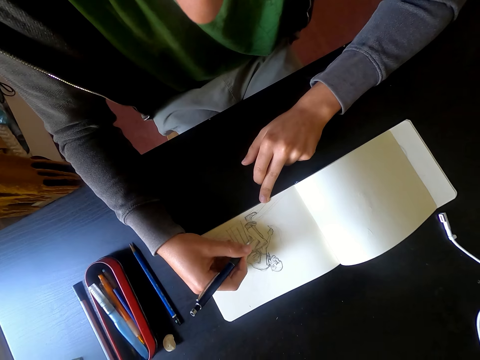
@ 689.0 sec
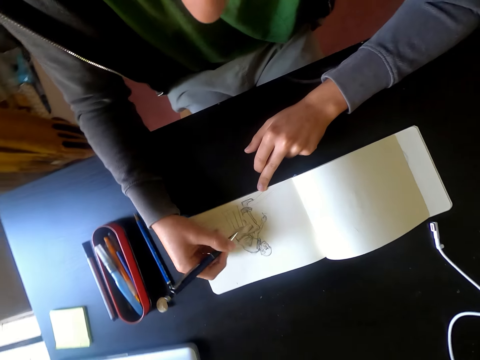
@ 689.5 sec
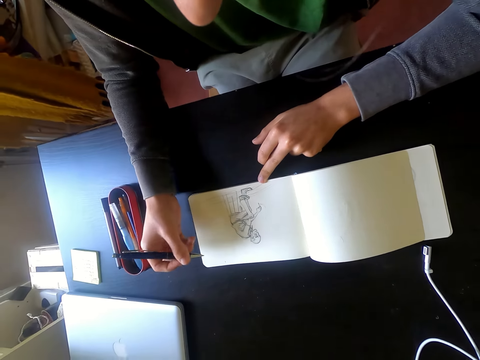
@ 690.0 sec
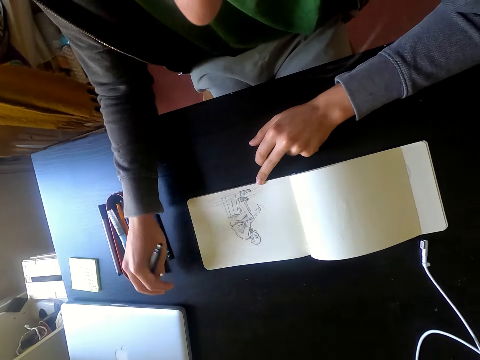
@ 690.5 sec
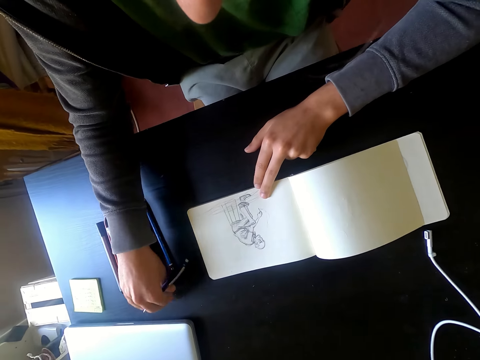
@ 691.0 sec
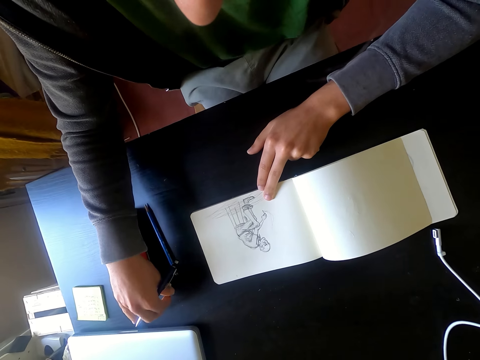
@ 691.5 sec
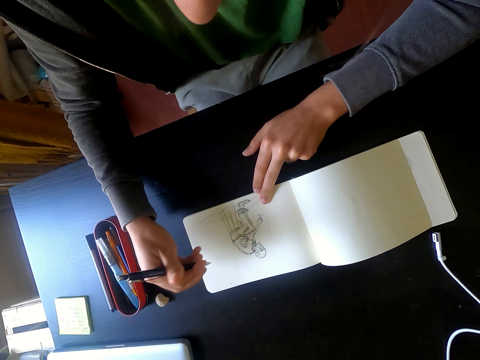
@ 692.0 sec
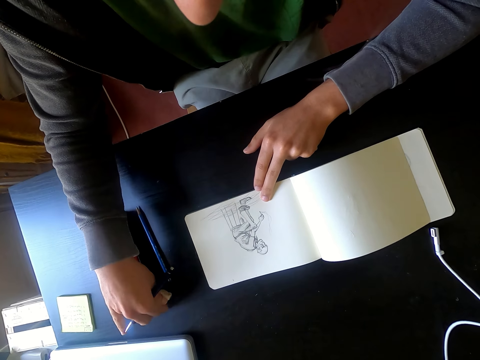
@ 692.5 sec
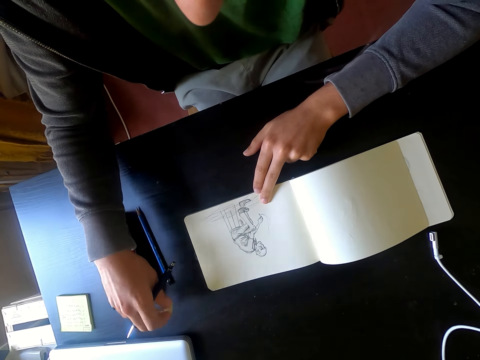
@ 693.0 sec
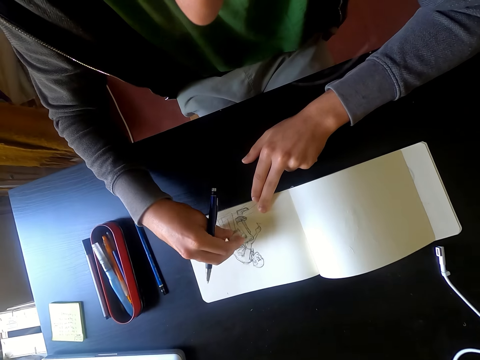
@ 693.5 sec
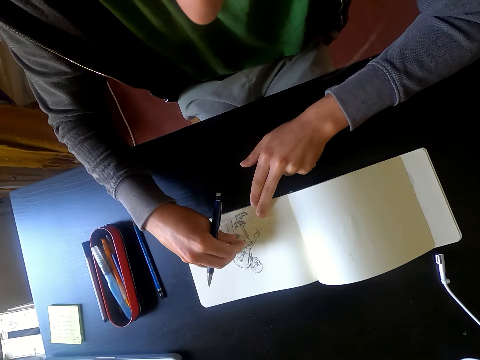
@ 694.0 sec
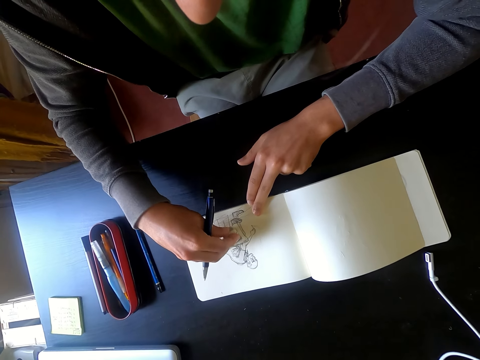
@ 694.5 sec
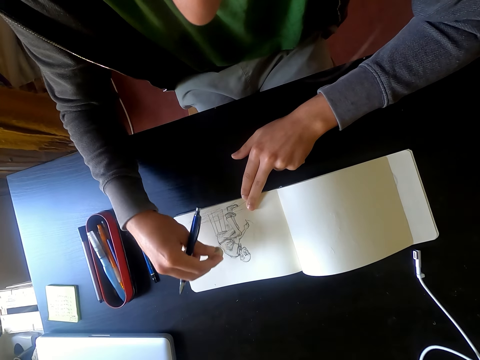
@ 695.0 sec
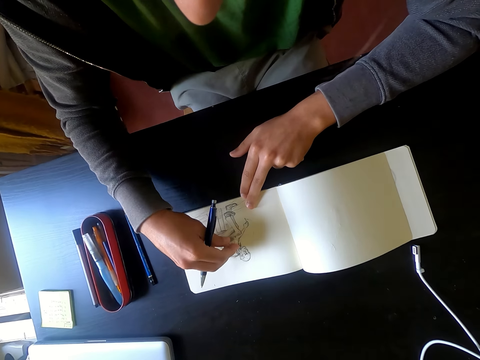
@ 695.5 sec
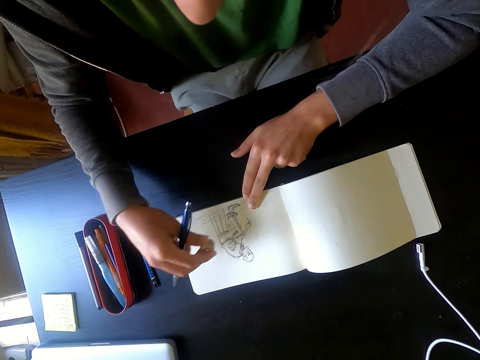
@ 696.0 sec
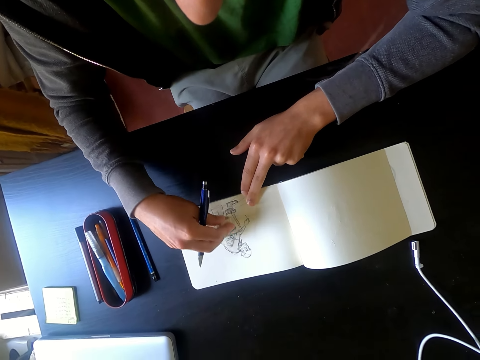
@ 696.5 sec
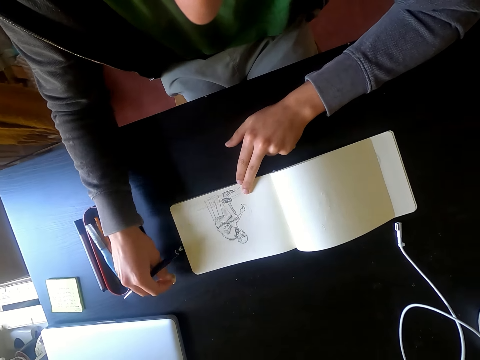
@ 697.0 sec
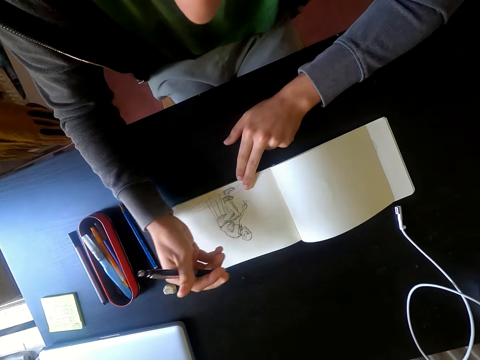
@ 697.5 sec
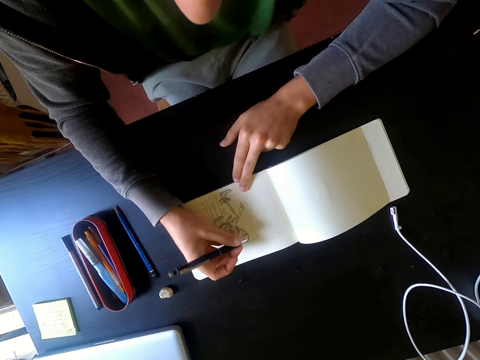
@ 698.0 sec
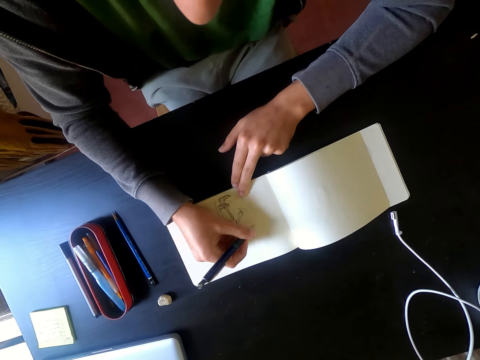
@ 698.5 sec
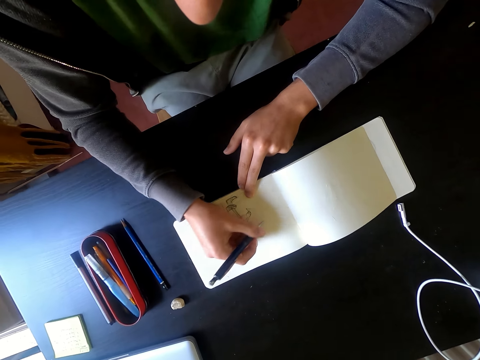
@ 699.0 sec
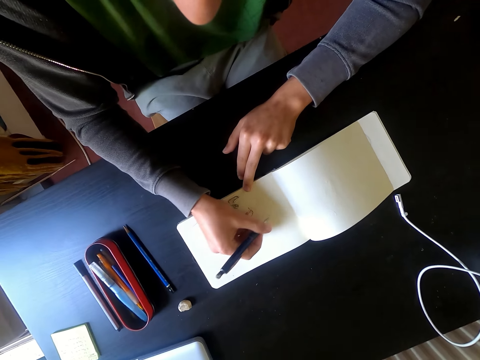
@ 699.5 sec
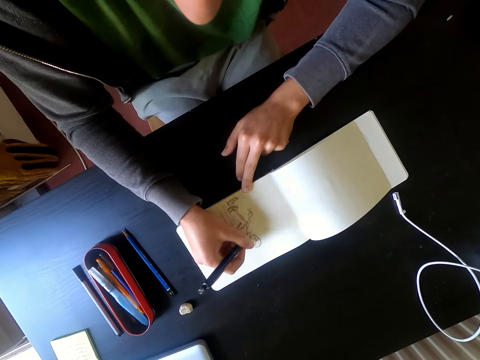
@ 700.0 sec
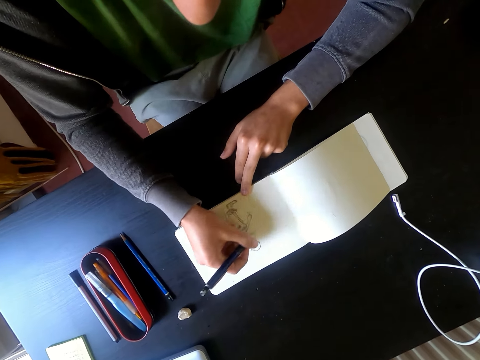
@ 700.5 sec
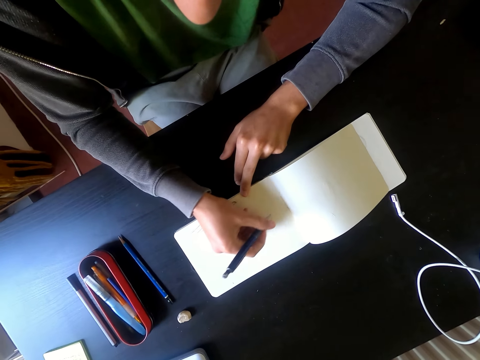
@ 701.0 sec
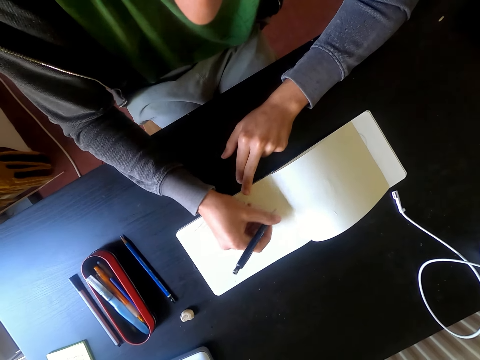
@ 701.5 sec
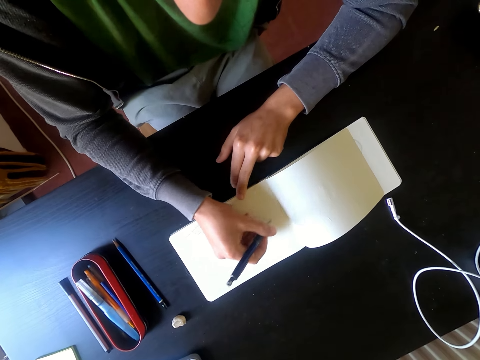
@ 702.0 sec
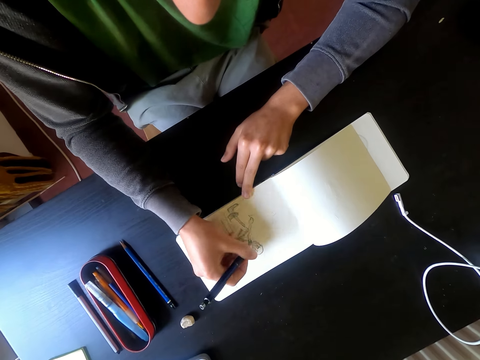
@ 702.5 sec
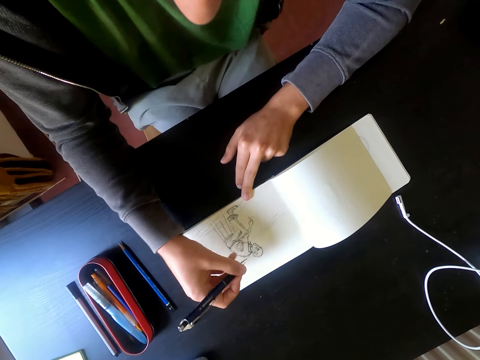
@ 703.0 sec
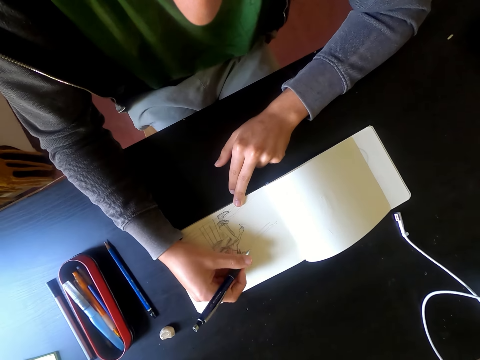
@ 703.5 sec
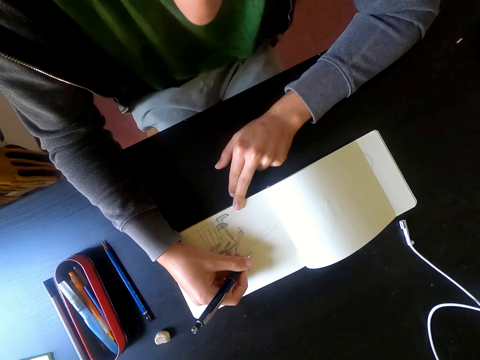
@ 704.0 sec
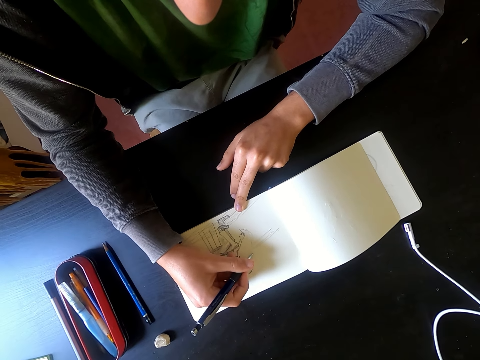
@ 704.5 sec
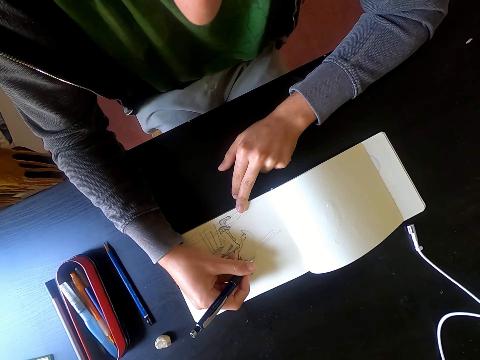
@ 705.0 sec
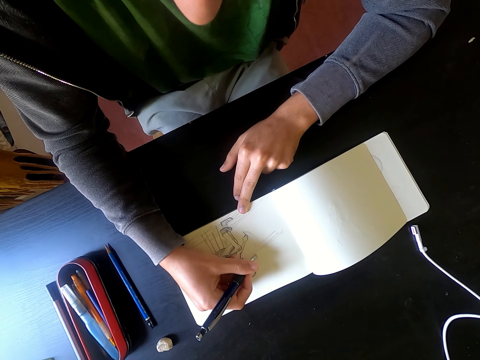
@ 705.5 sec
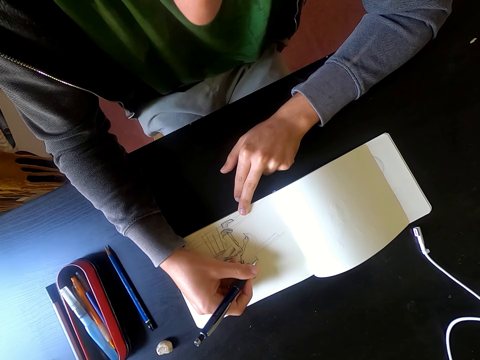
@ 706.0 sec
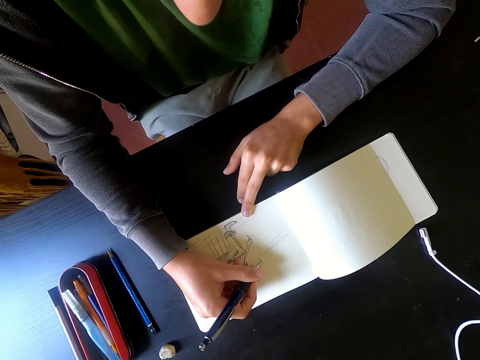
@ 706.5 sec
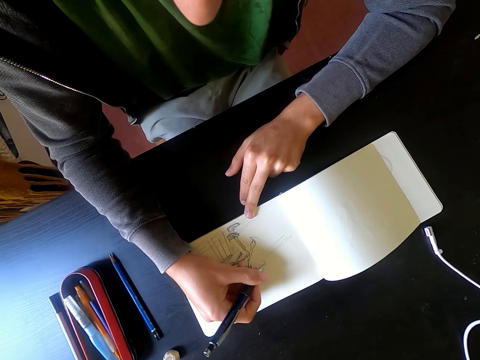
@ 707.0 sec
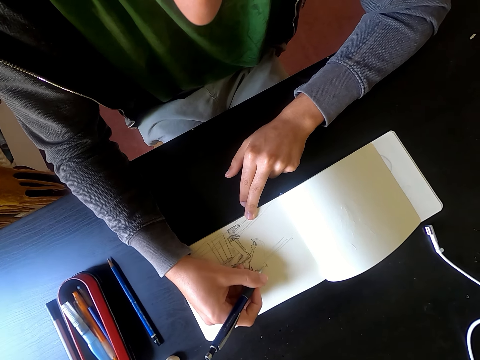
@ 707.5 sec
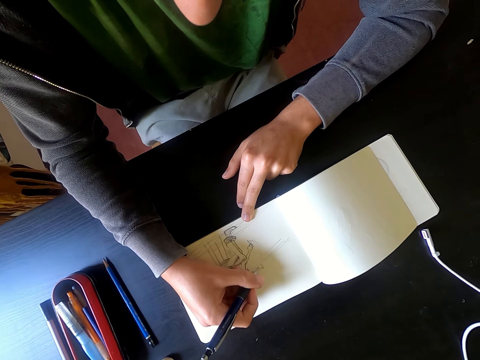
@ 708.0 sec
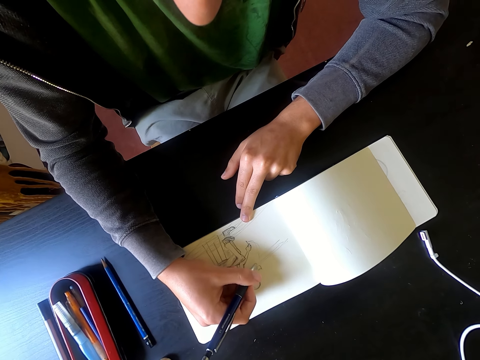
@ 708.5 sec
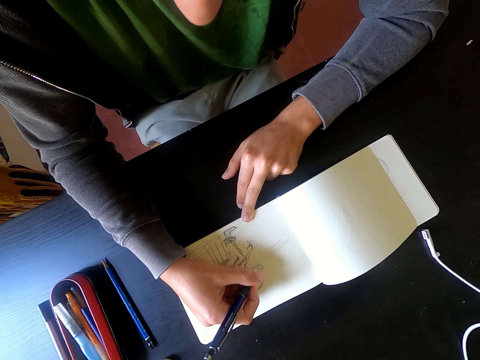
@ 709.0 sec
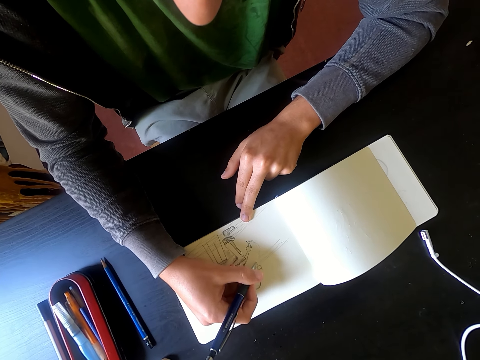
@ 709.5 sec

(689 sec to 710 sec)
The camera wearer holds the pen with his right hand. He picks up a rubber on the table. He erases the picture with the rubber. He puts the rubber on the table. He wipes on the picture with his right hand. He draws a picture on the piece of paper with the pen.

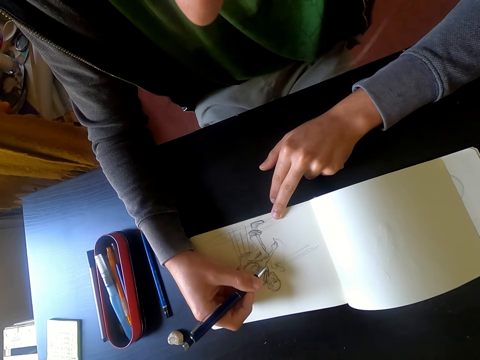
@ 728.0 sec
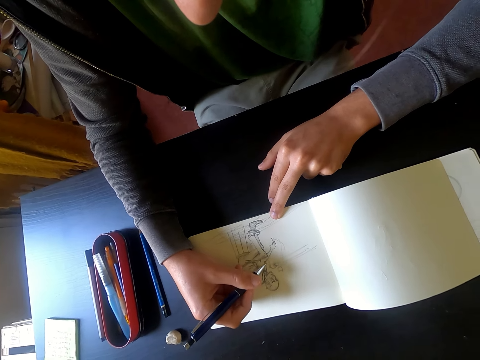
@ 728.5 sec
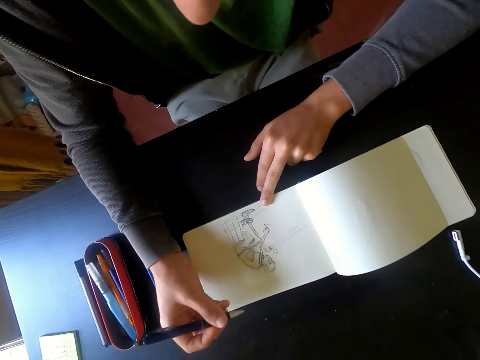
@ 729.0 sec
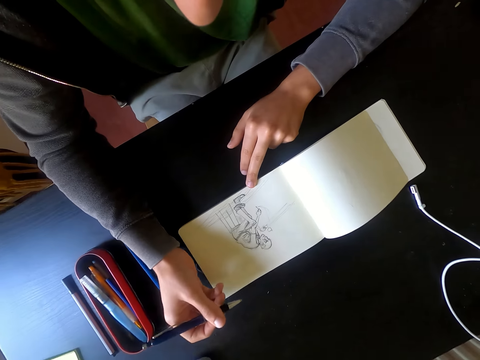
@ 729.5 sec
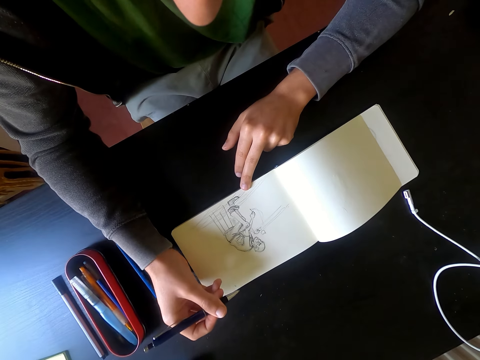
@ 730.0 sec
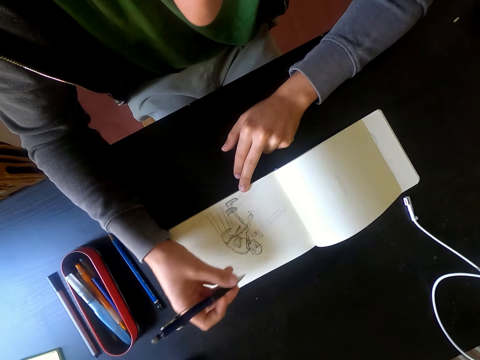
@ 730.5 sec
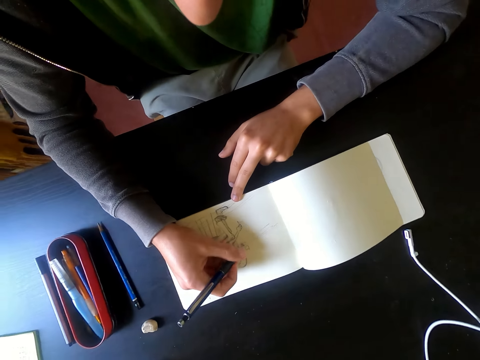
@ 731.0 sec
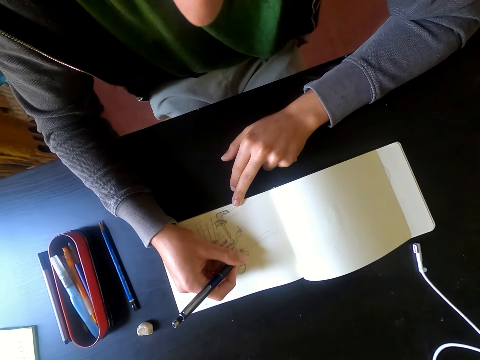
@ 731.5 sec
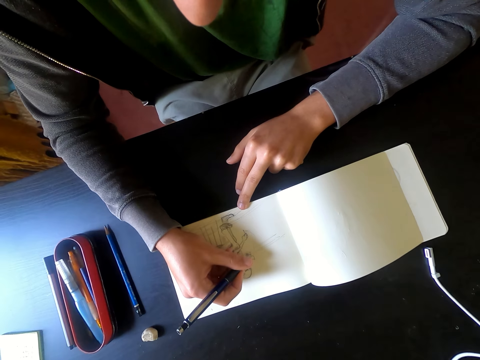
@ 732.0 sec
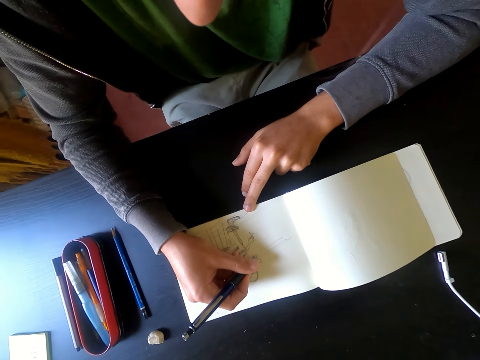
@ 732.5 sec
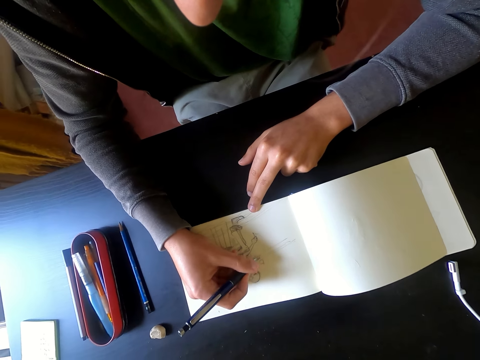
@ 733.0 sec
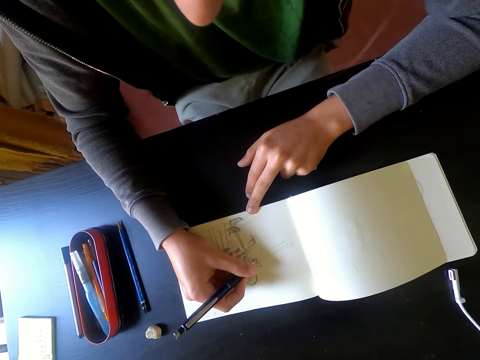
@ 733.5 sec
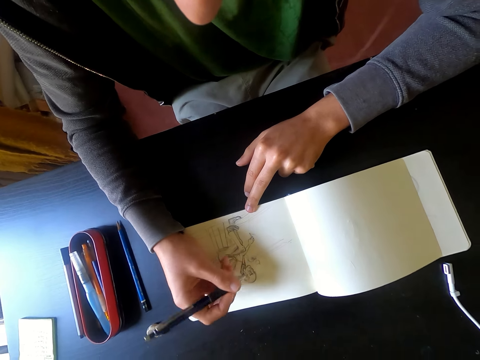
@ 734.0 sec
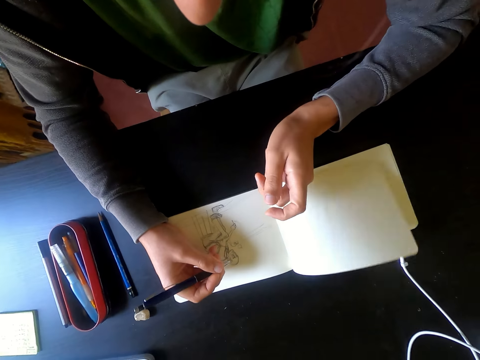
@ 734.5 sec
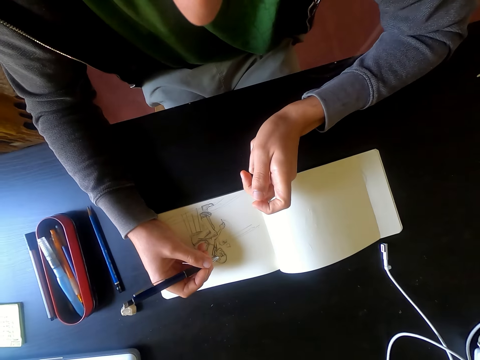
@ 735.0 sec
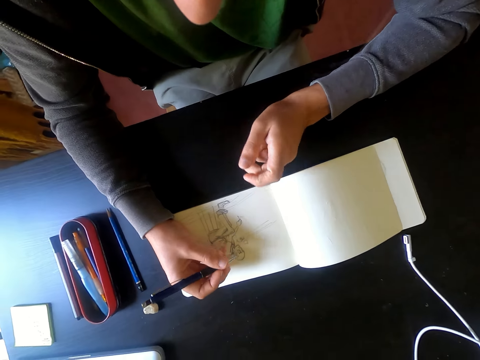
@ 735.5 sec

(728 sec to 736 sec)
The camera wearer stops drawing. He holds the pen with his right hand. He looks at the drawing. He draws a picture on the piece of paper with the pen. He holds the pen with his right hand.
